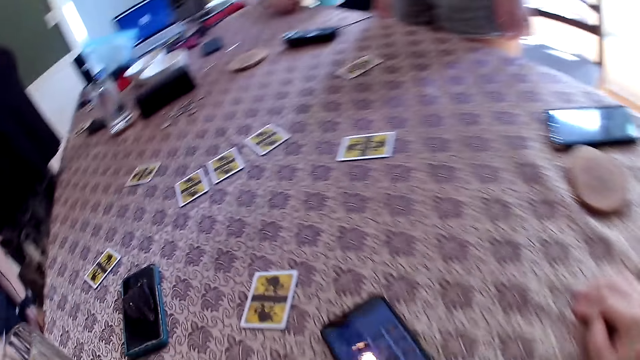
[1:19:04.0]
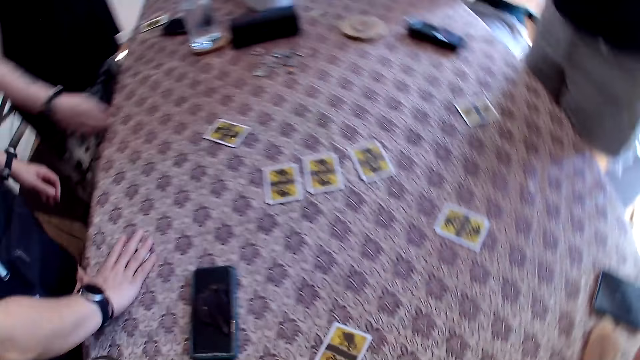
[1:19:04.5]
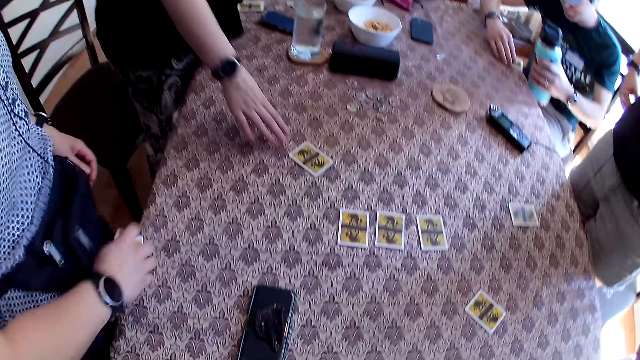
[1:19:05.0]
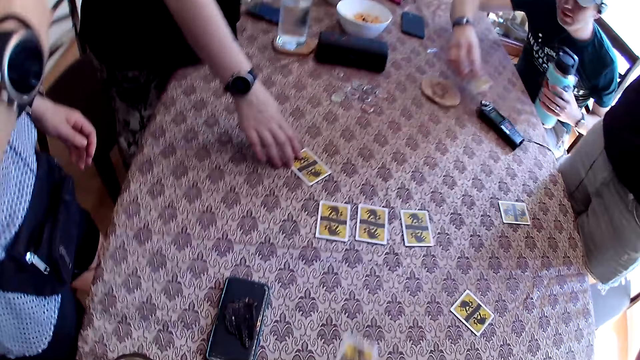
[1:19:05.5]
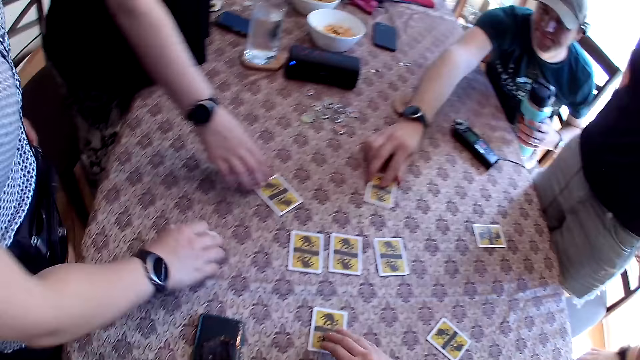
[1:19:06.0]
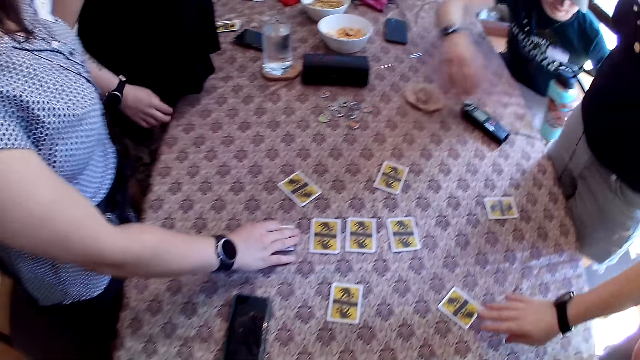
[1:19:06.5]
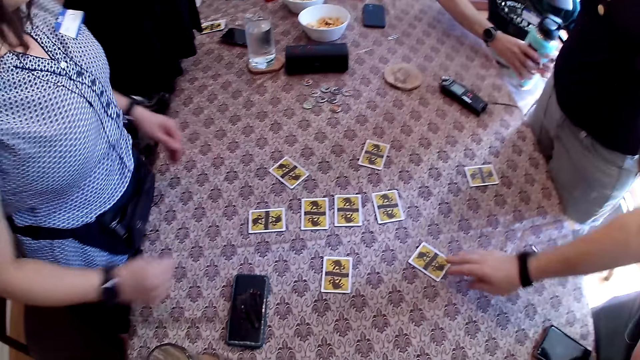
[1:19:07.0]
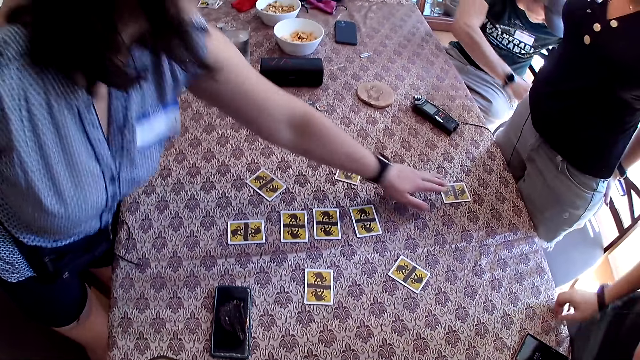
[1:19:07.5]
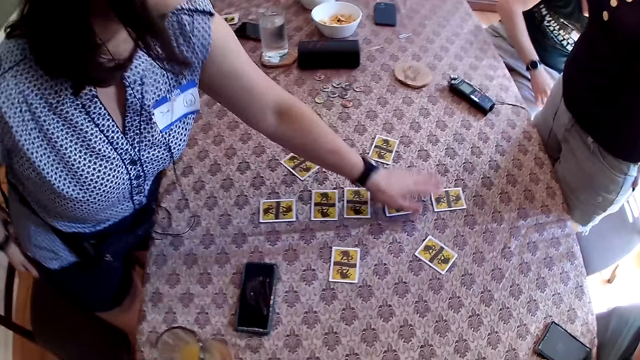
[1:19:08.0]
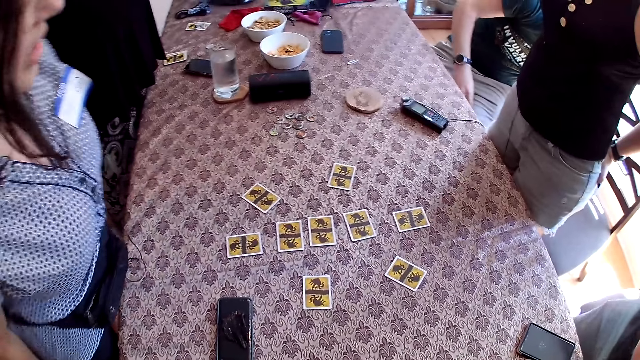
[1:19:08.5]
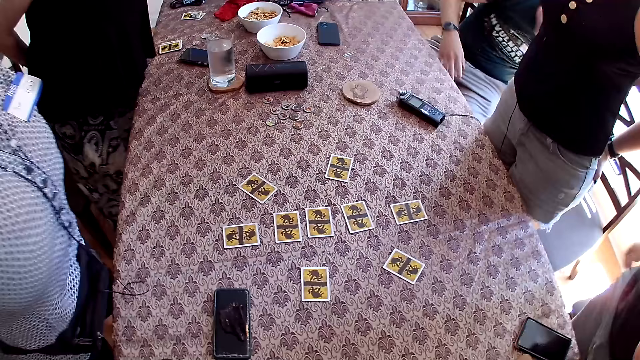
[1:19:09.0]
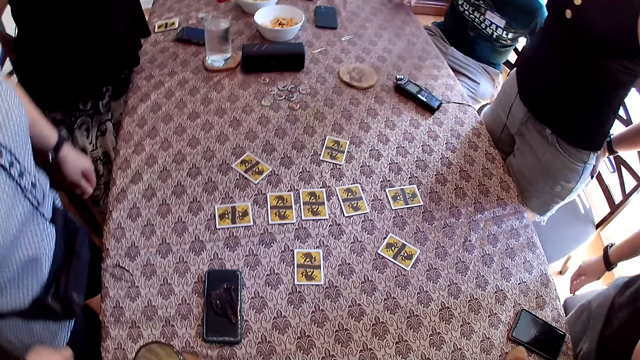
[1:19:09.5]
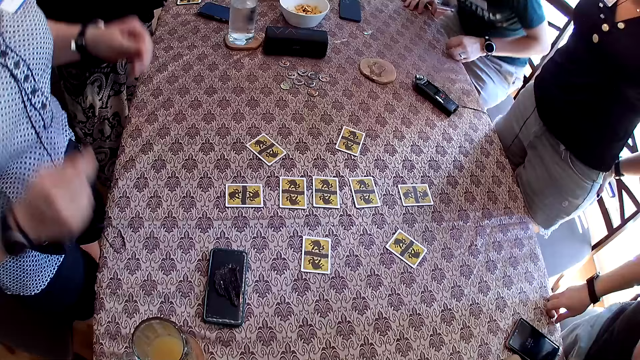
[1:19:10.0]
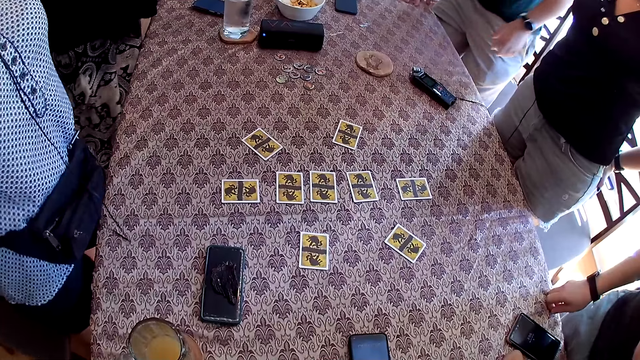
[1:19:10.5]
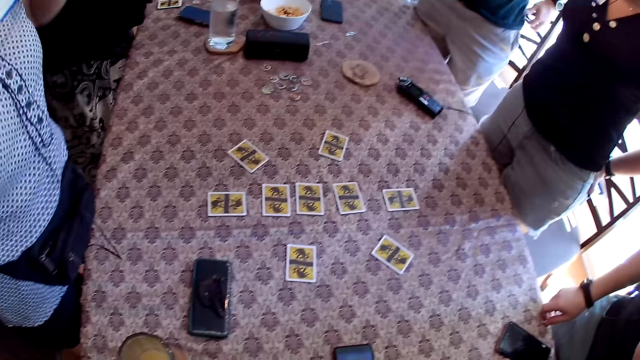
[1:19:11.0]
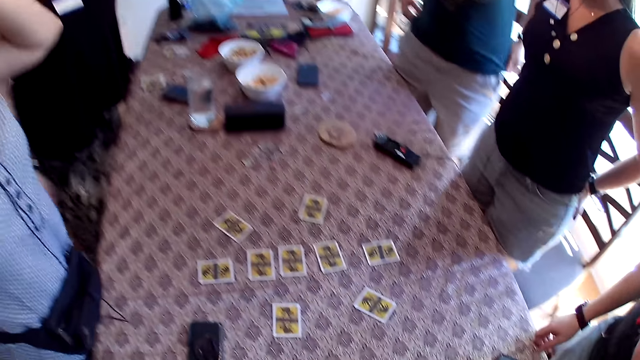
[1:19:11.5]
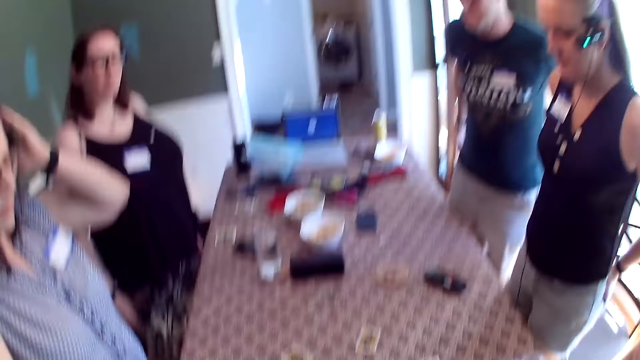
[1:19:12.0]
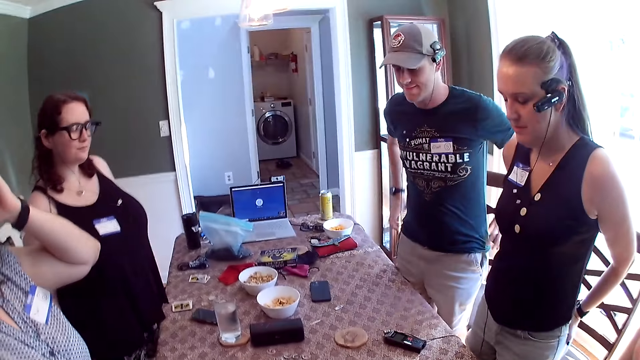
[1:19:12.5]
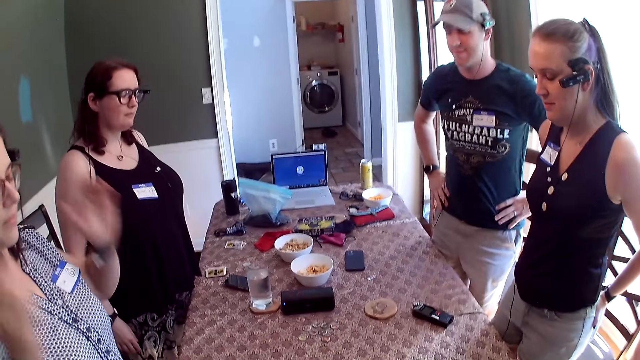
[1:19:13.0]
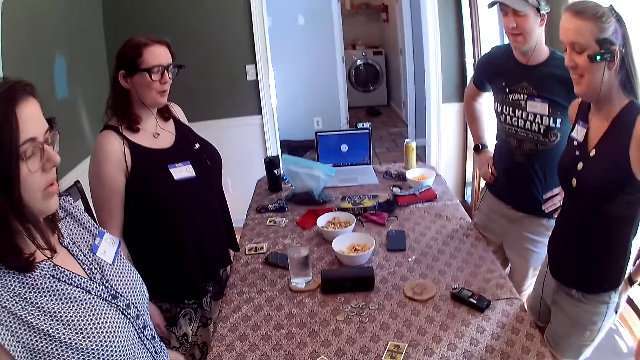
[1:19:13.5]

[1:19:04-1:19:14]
The camera wearer stands in the house. A woman picks a card on the table with her right hand. Another woman moves the card on the table with her right hand. The camera wearer and a man drop their cards on the table with their right hands. The first woman drops the card in her right hand on the table. Another man slides the card on the table with his right hand. The first woman slides a card on the table with her left hand. The camera wearer moves the cellphone on the table with his right hand. The first man stands from the chair.

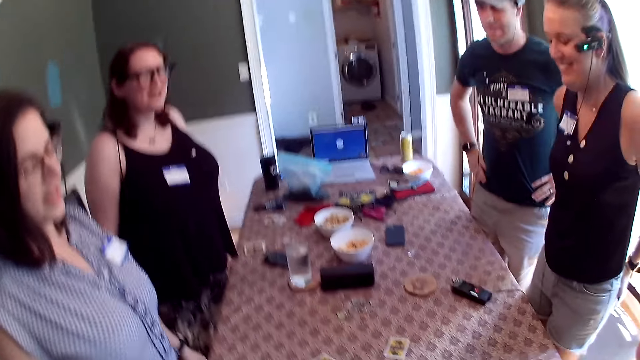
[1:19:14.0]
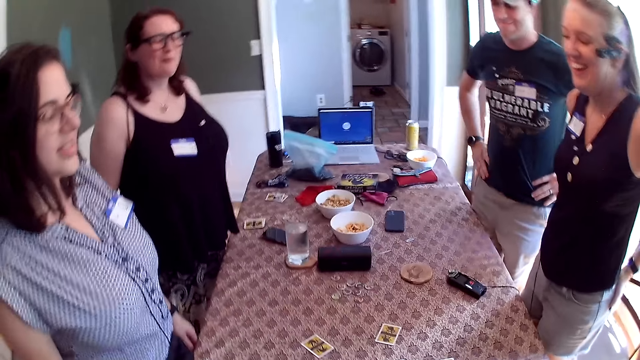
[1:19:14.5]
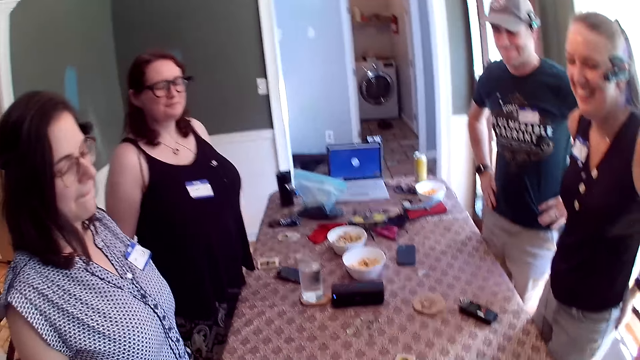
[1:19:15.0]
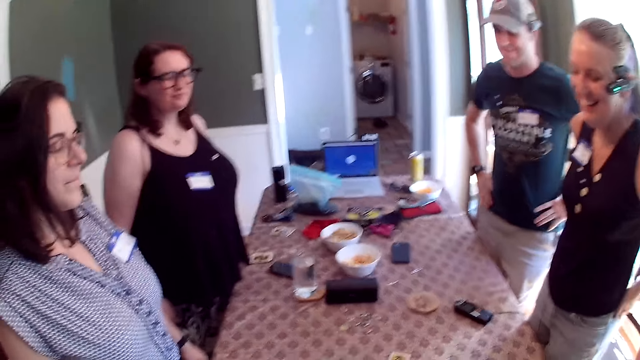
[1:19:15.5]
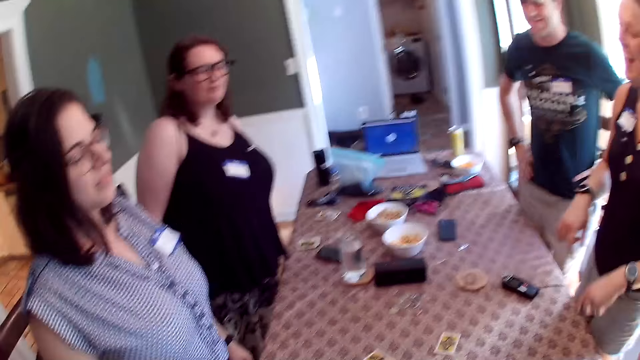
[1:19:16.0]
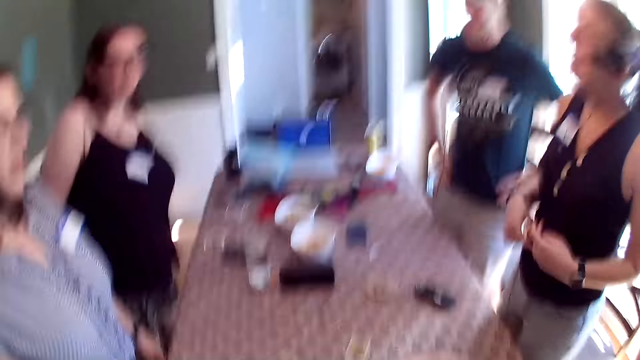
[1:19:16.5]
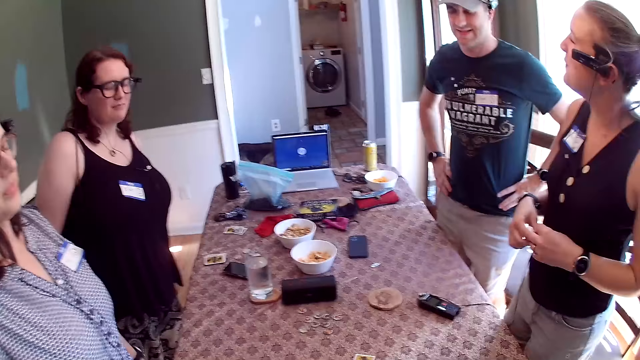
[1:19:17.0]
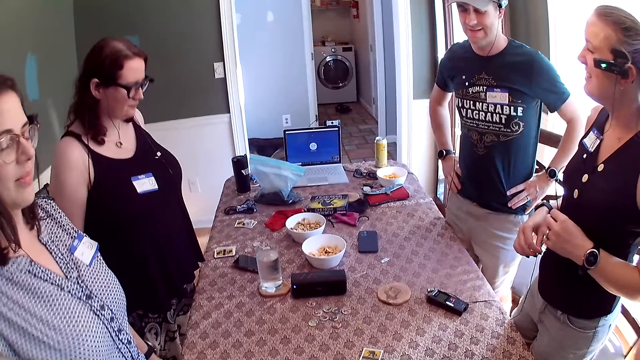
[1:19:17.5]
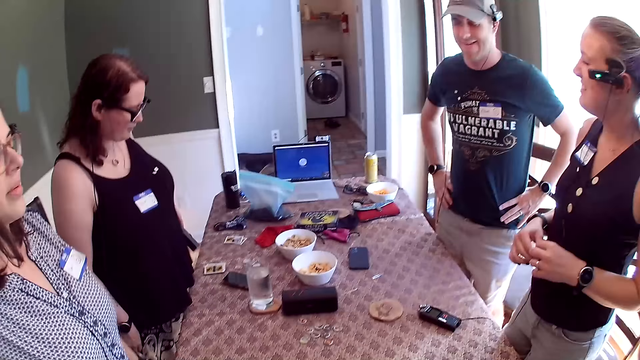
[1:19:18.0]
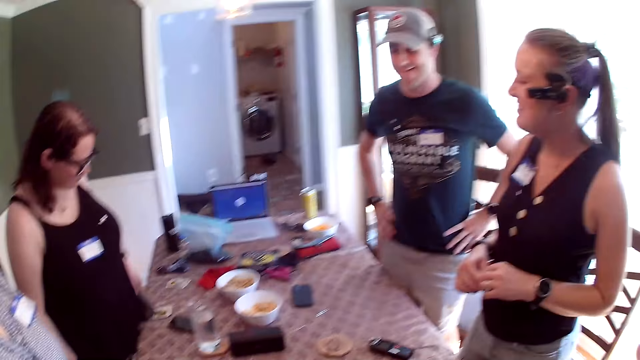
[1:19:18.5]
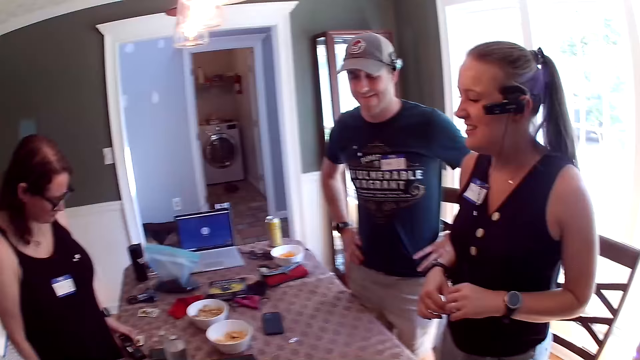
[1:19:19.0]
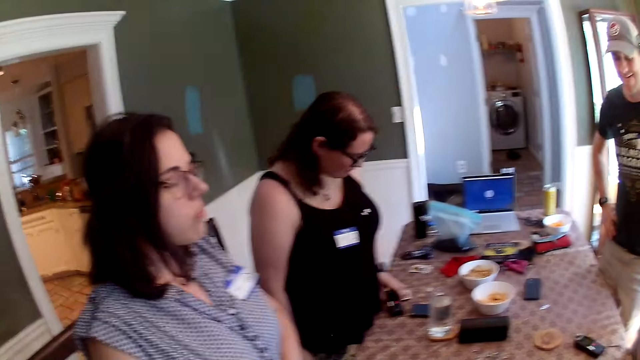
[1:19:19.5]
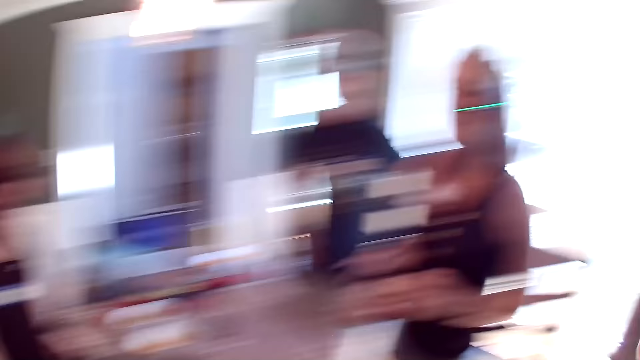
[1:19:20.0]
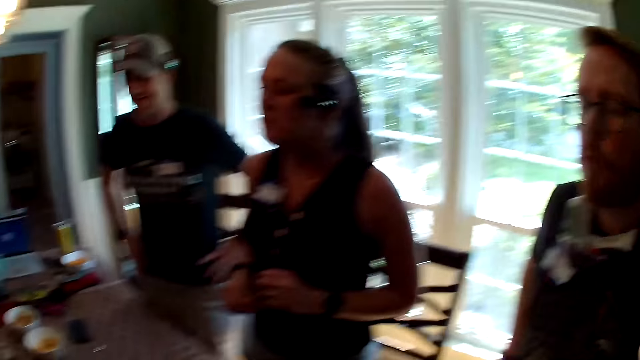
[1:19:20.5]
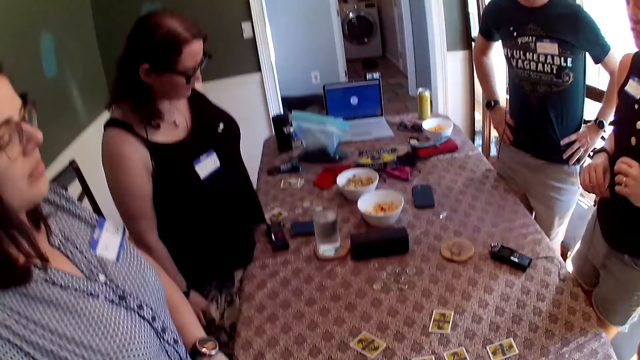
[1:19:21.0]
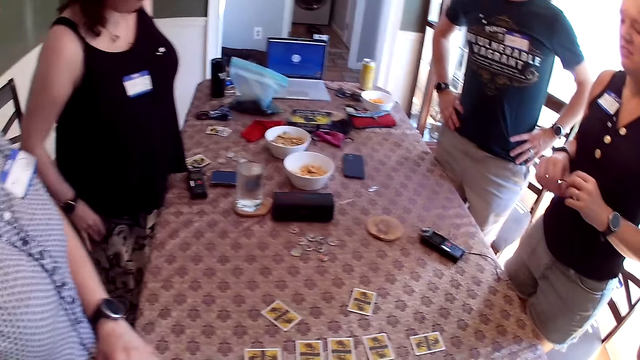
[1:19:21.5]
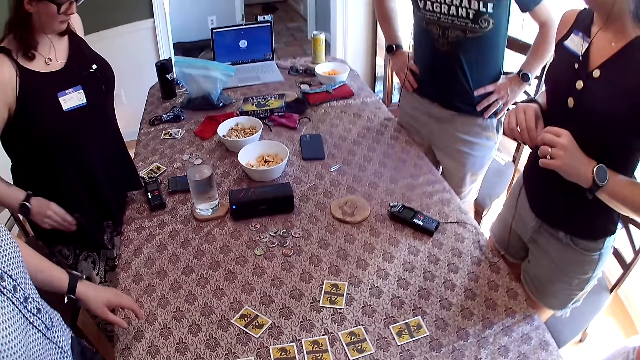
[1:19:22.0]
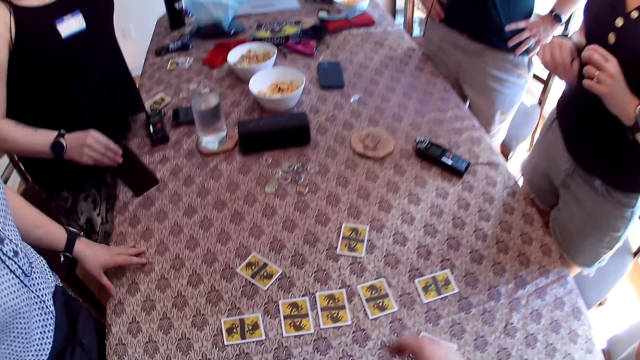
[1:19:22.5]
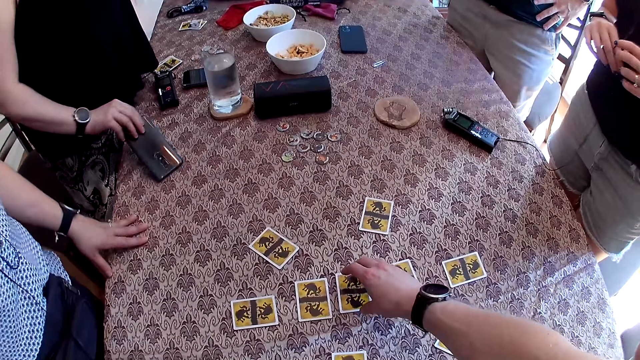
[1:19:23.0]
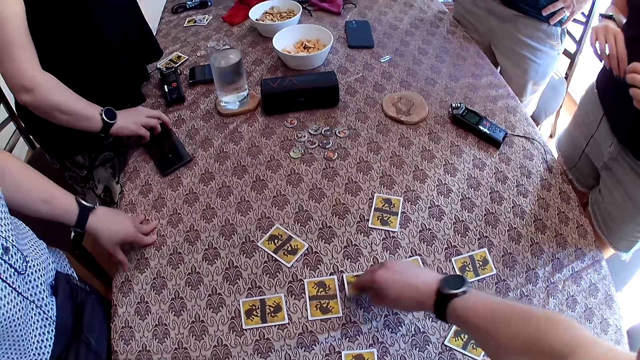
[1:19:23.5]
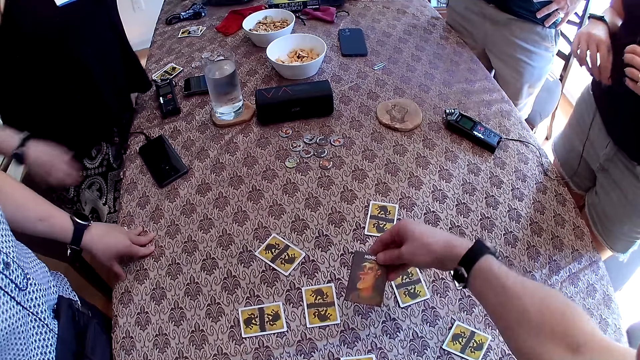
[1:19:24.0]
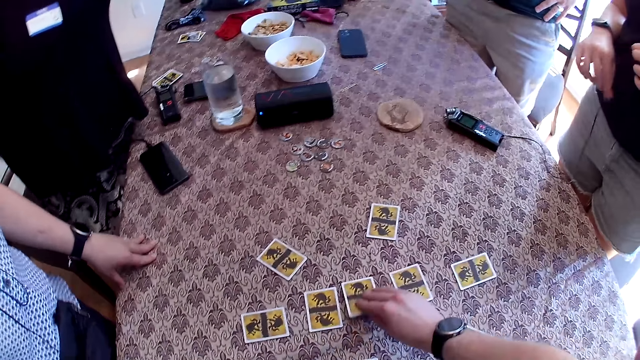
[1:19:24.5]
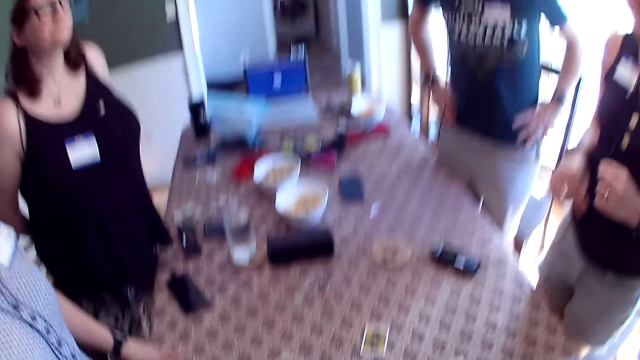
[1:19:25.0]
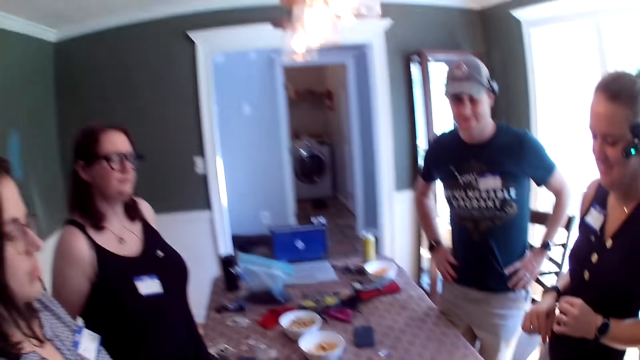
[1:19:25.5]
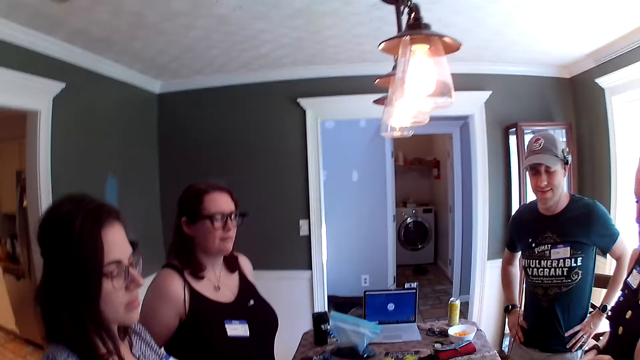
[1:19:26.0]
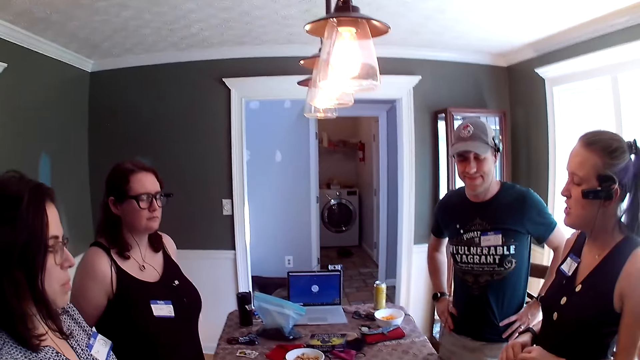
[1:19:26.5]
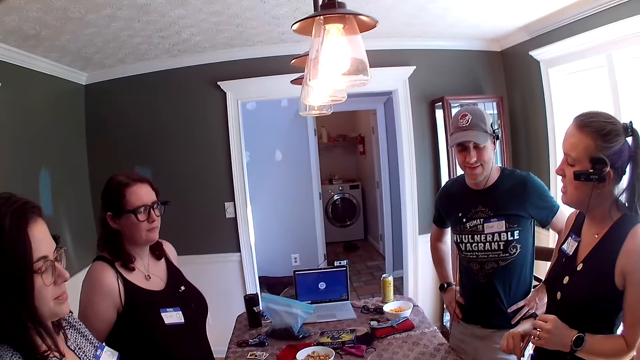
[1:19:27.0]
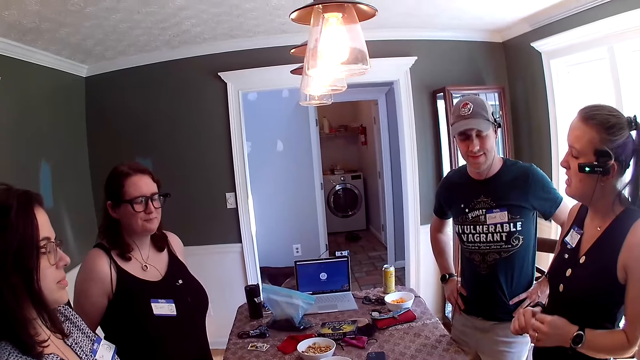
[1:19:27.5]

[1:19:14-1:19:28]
A woman touches a wire with both hands. Another woman drops a recorder on the table with her left hand. A third woman places her left hand on the table. The second woman drops a cellphone on the table with her right hand. The camera wearer turns a card on the table with his right hand. He picks the card on the table. He drops the card in his right hand on the table.
